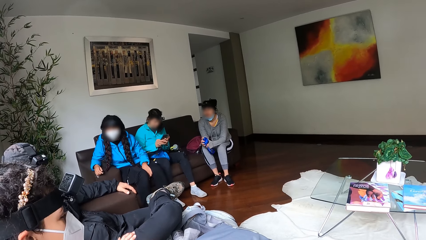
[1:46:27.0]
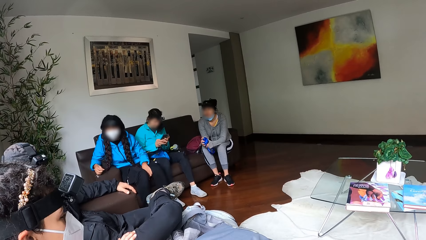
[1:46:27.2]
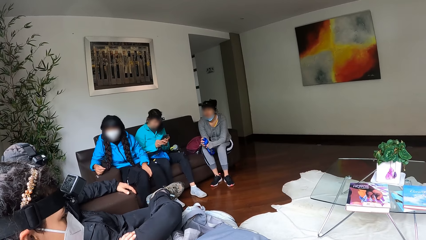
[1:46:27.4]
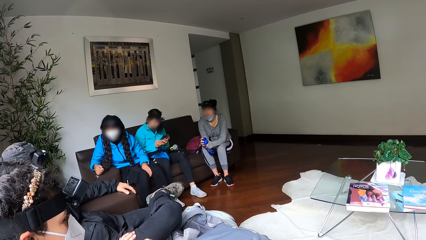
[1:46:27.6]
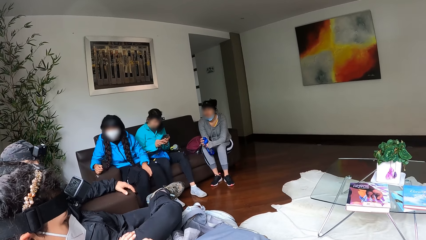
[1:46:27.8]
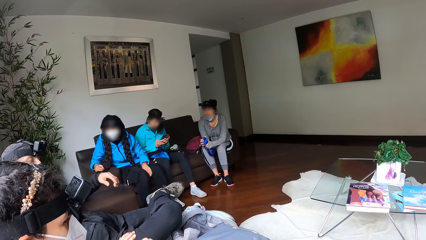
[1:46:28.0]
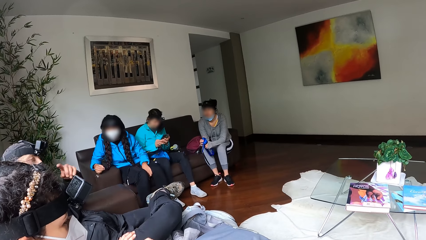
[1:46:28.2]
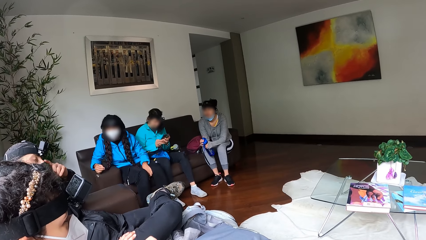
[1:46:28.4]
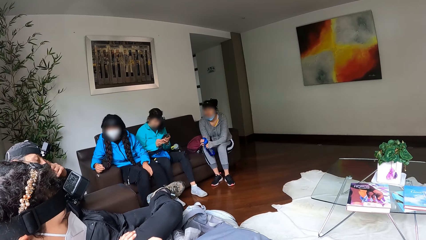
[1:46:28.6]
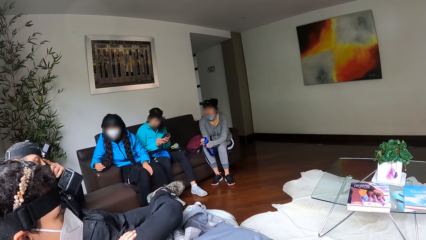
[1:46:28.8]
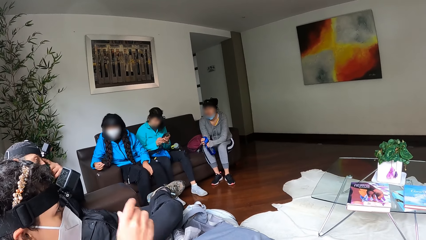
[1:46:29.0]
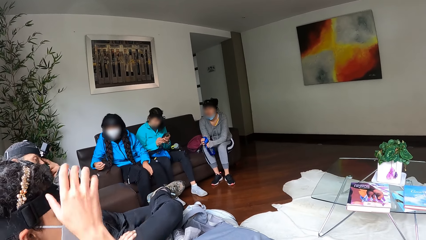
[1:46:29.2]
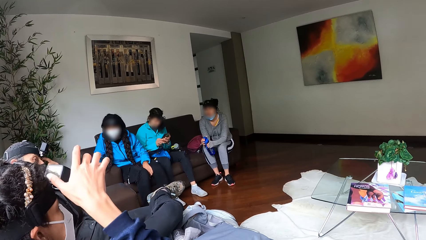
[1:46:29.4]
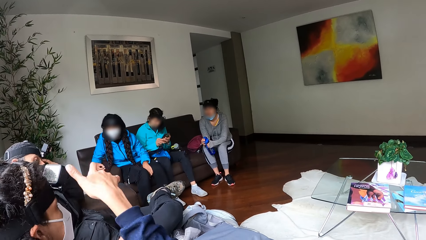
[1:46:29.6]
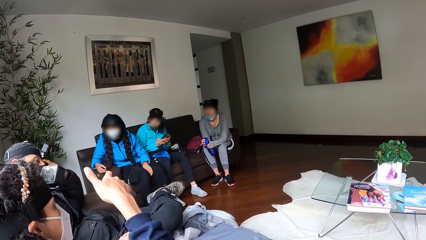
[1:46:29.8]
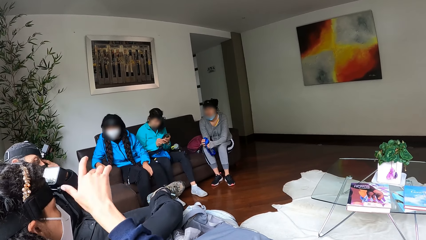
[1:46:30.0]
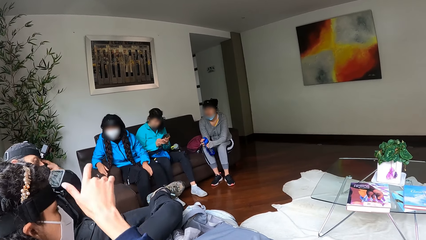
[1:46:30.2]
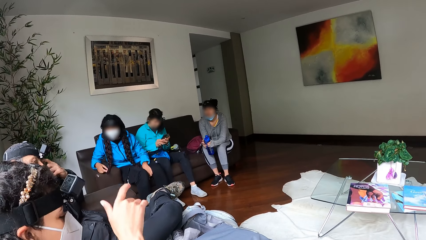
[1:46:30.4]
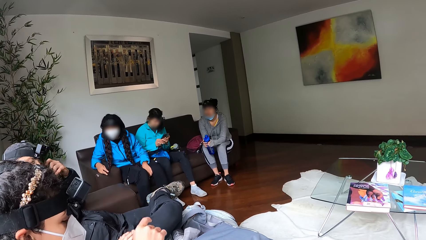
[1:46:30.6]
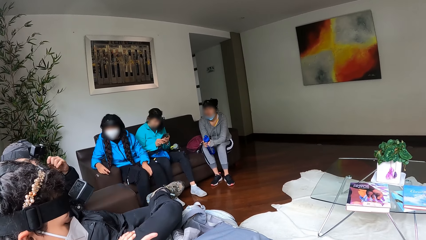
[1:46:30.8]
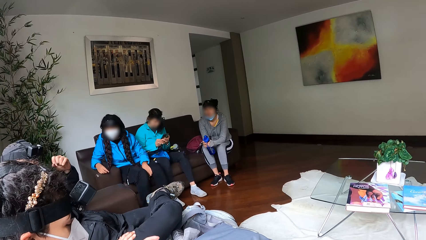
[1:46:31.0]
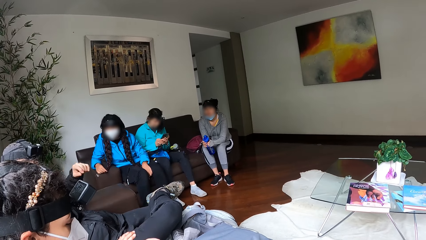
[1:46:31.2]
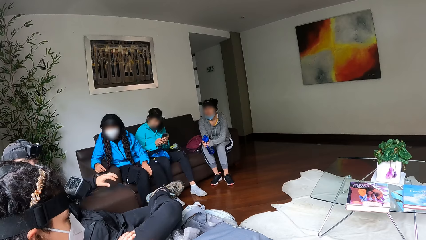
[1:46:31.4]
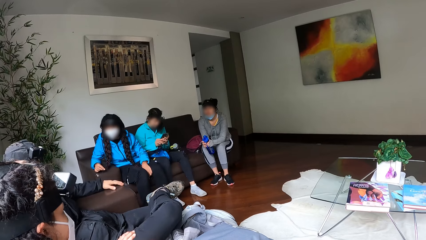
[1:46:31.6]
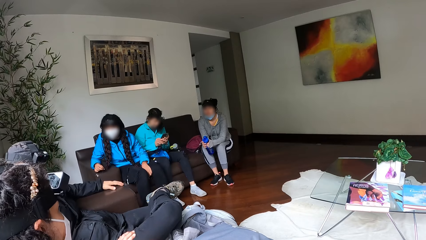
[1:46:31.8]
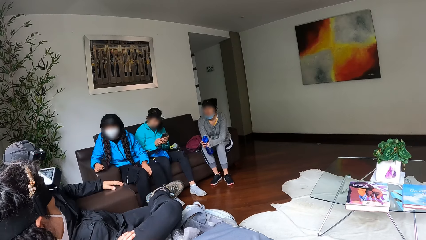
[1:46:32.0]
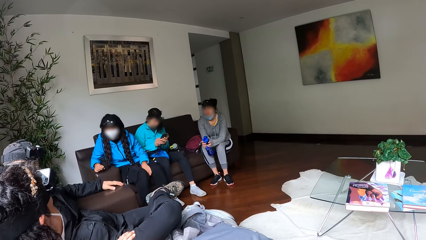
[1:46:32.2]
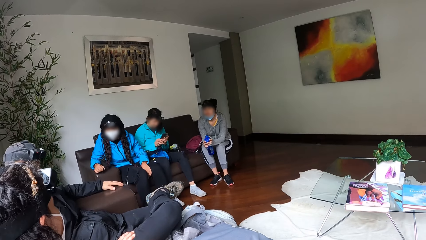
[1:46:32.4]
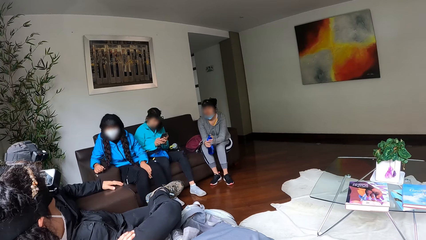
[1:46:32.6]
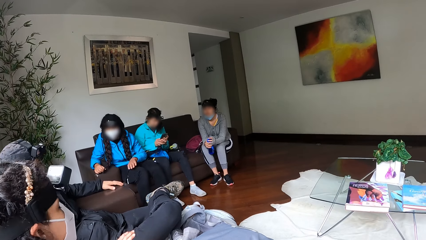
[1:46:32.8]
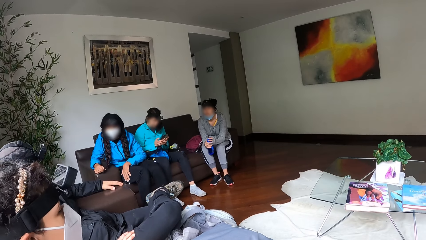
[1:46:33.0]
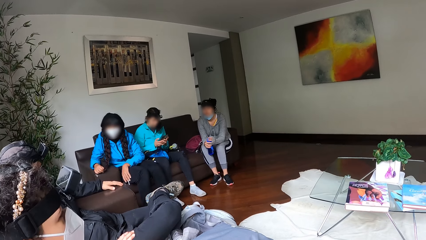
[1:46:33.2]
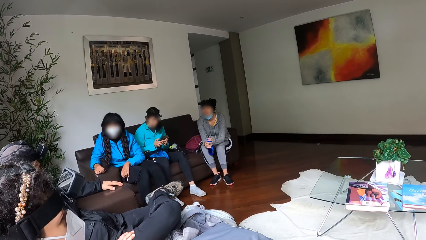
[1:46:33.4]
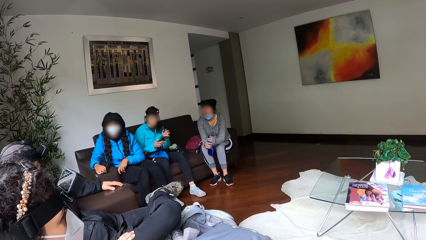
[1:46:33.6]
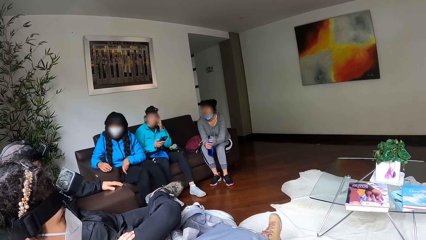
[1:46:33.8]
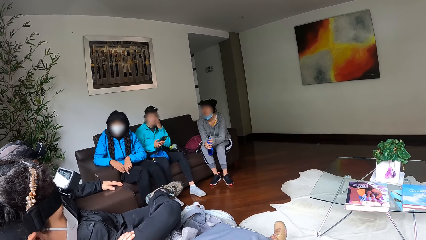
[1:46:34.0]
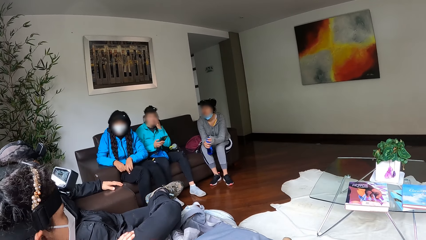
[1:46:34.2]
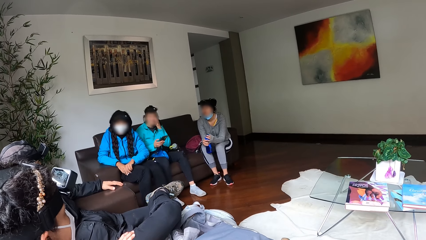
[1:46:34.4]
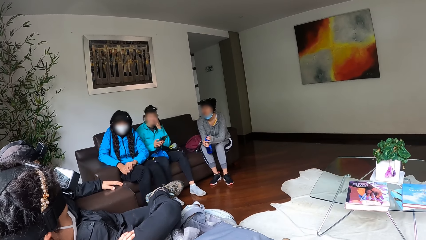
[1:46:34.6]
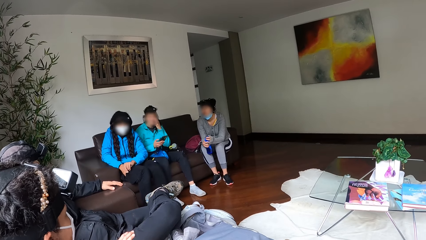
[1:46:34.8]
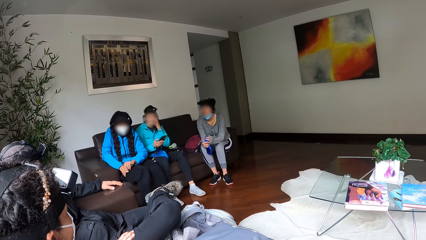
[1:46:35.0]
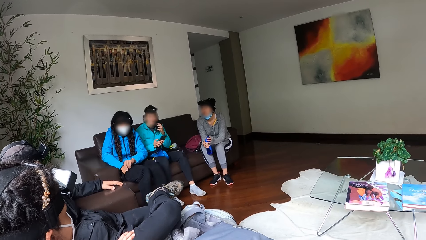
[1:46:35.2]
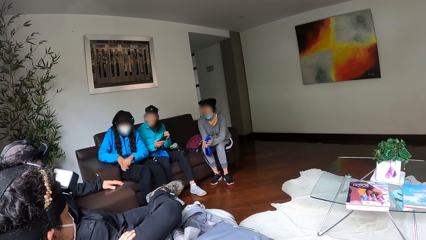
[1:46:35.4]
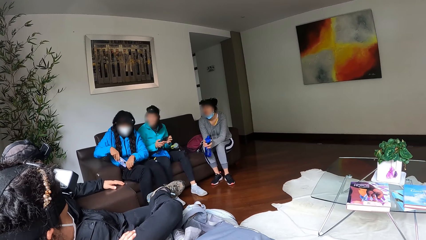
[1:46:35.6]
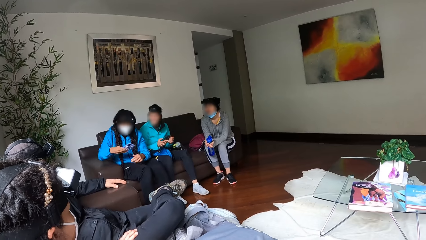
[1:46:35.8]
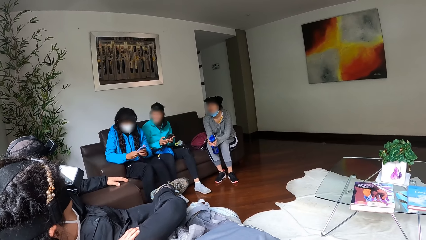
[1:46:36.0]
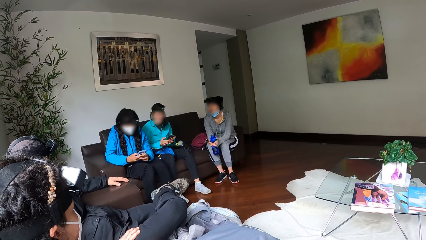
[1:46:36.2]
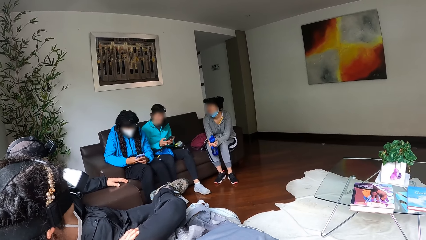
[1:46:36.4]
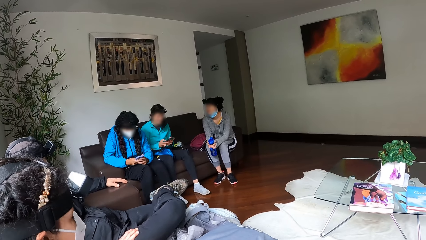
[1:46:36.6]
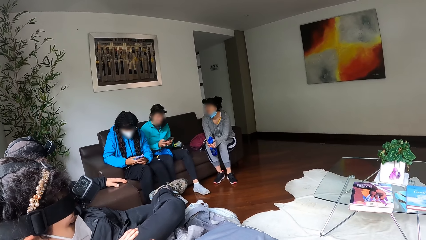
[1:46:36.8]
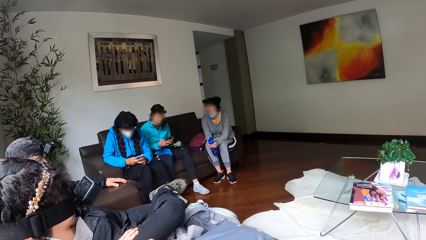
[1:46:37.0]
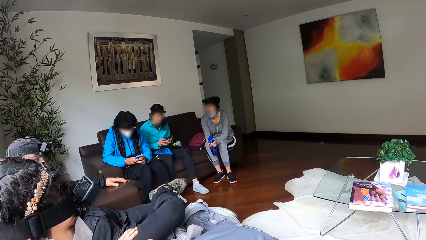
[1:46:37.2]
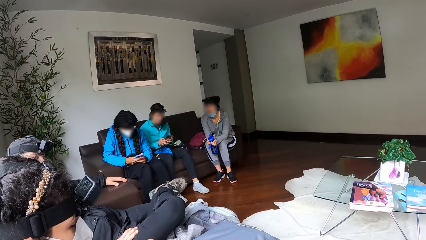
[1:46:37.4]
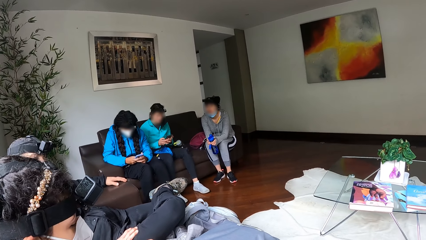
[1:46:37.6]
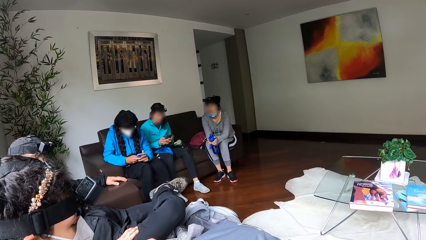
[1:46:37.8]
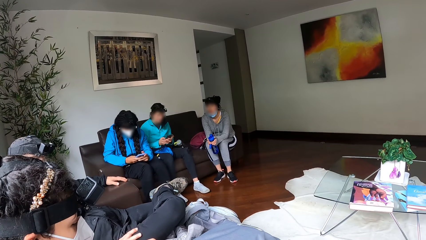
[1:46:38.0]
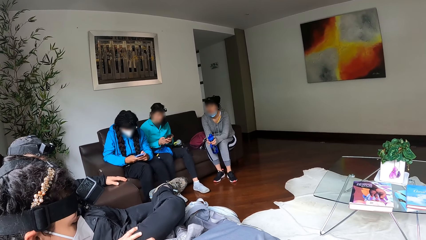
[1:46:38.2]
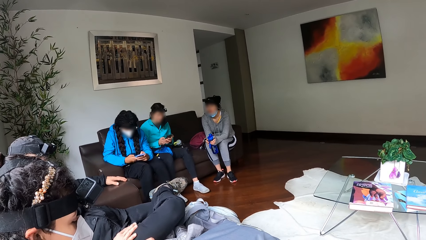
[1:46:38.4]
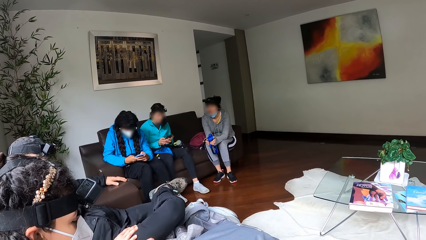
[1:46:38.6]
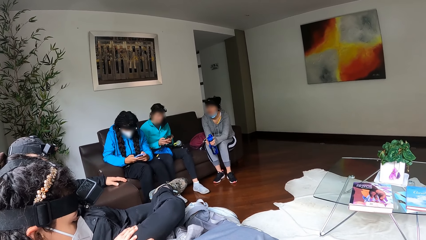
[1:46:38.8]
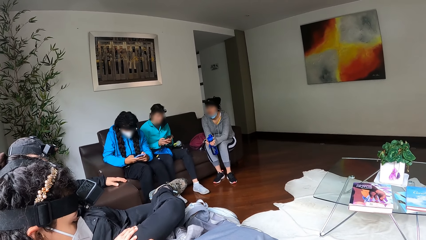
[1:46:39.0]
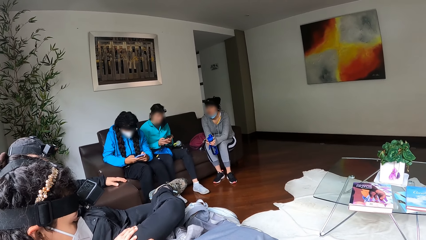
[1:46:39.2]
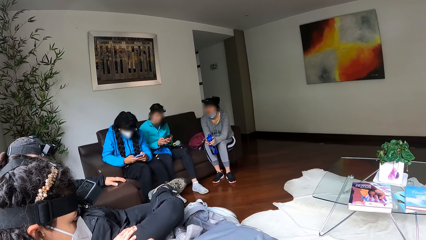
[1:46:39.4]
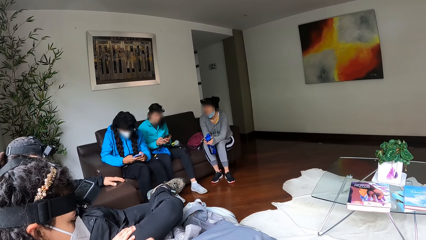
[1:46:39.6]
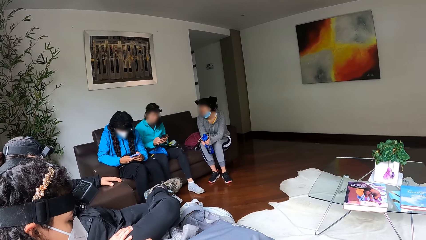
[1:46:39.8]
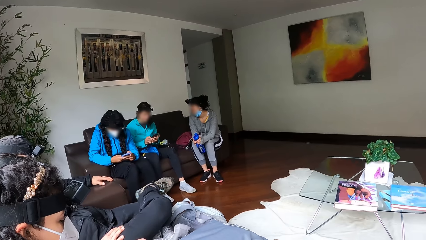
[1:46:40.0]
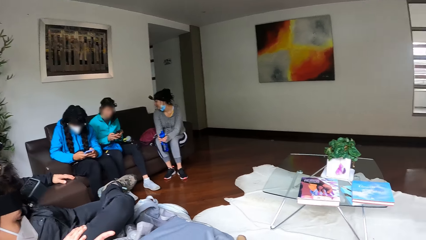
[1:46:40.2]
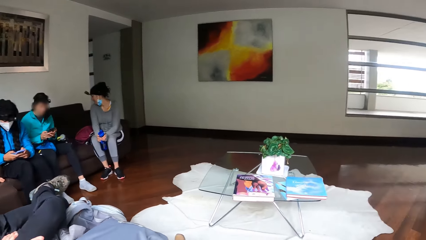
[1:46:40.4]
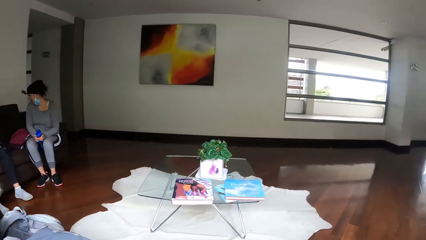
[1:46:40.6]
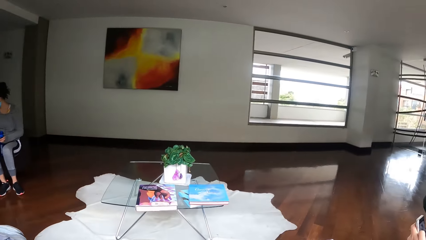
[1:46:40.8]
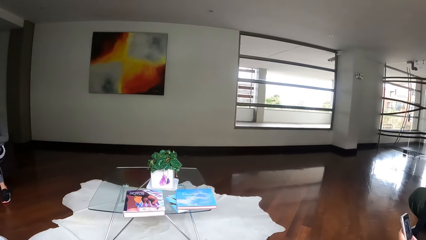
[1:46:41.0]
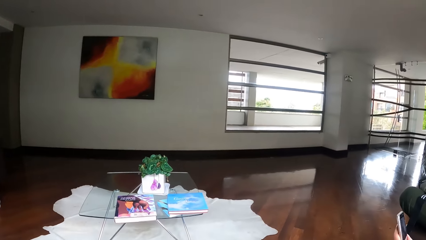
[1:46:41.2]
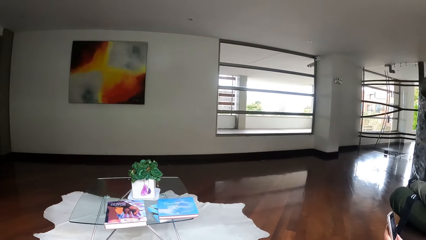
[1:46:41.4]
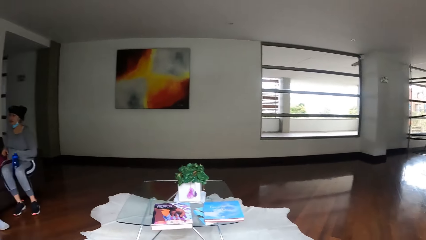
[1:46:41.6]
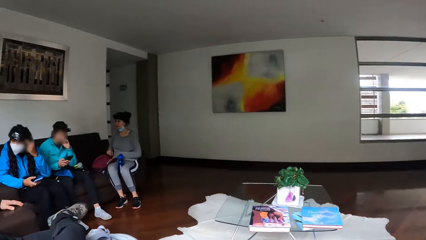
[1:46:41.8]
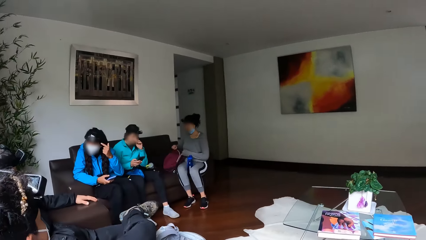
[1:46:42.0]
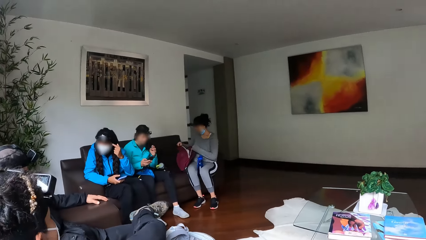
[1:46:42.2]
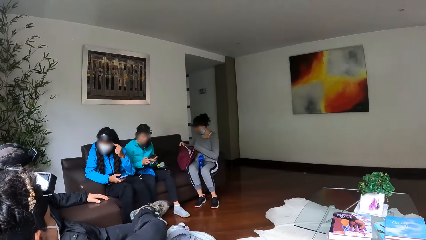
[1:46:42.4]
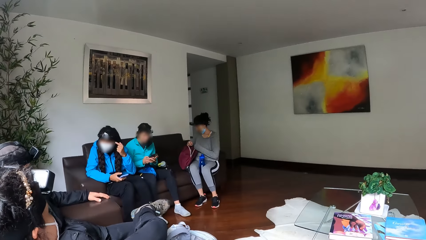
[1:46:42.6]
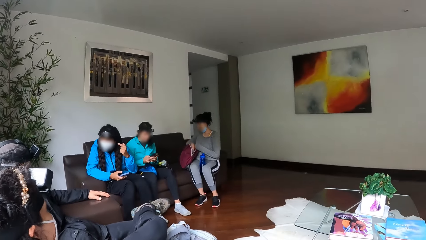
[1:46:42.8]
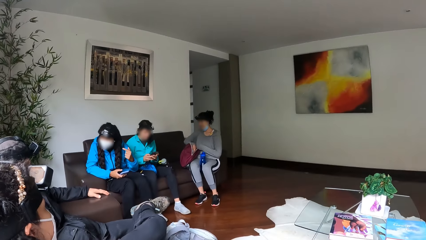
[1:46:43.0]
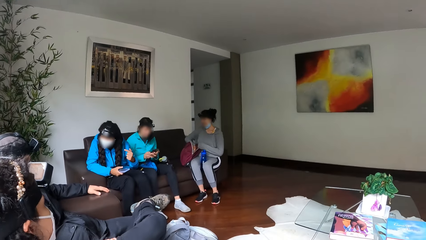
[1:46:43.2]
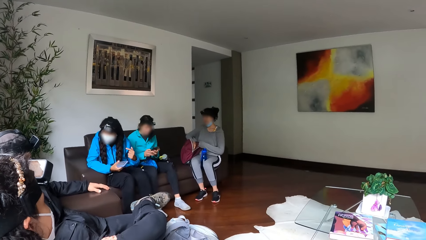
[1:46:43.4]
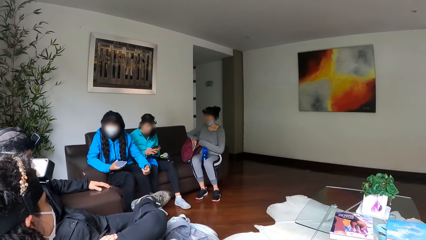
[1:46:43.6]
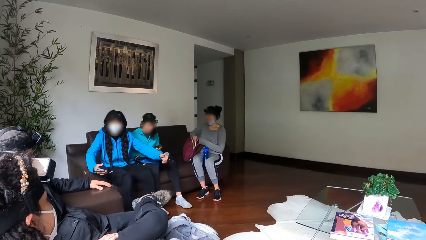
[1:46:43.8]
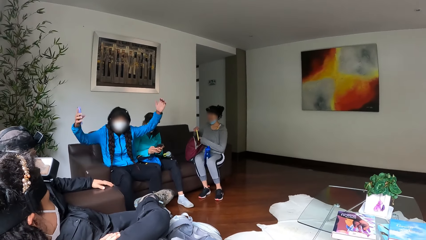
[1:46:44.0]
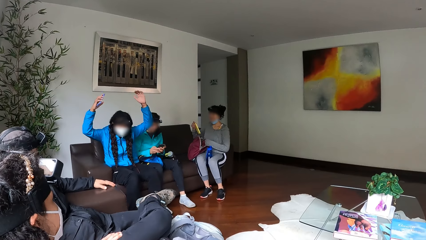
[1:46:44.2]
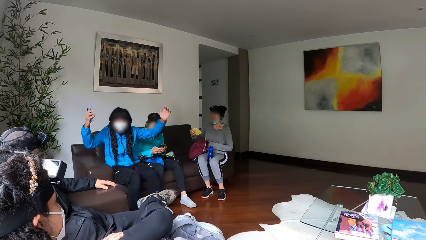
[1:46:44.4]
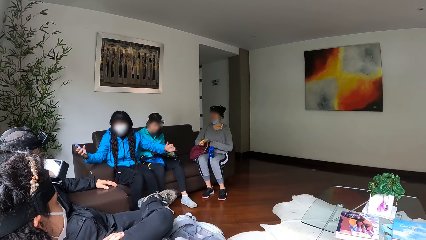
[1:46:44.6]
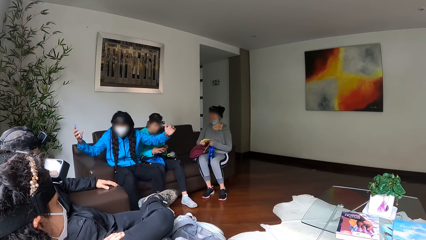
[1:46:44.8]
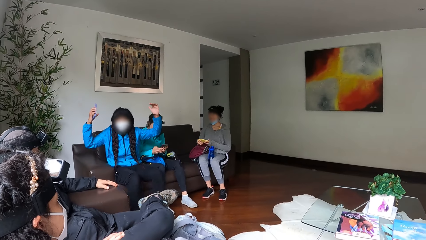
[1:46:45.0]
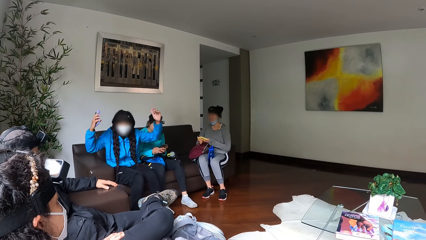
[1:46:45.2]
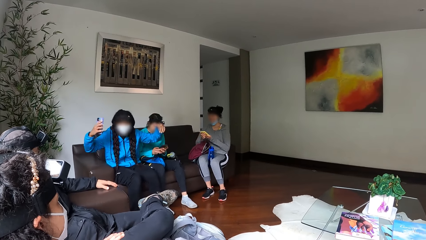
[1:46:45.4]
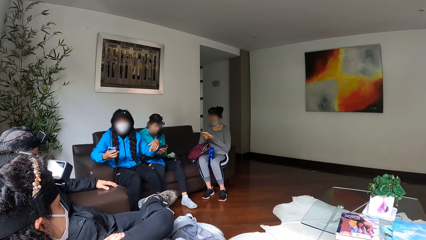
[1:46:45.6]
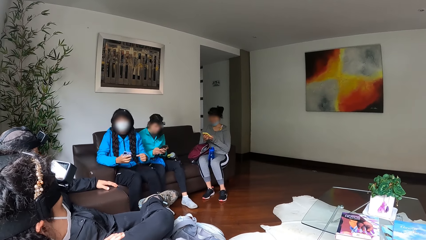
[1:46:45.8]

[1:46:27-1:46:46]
A man touches his eye with his left hand. A woman gestures with her right hand. Another woman touches her face with her left hand. A third woman takes a phone from her pocket with her left hand. She operates the phone with both hands. A fourth woman opens the bag on the chair with both hands. She takes a phone from the bag with her right hand. The third woman makes gestures with both hands.
